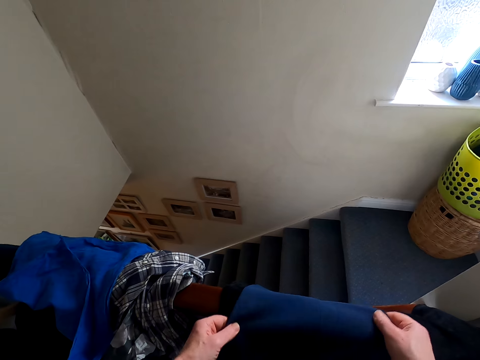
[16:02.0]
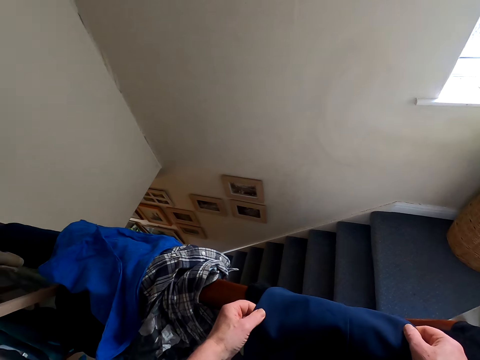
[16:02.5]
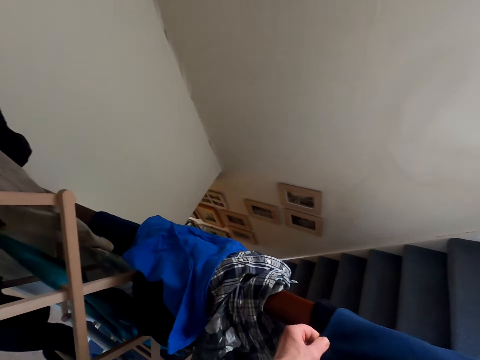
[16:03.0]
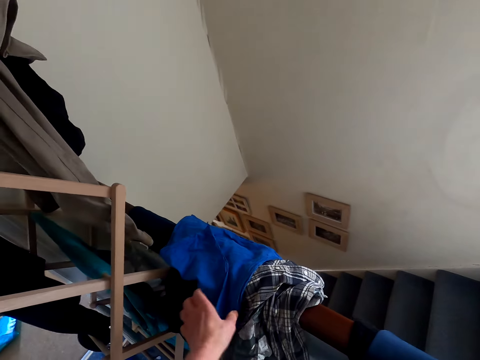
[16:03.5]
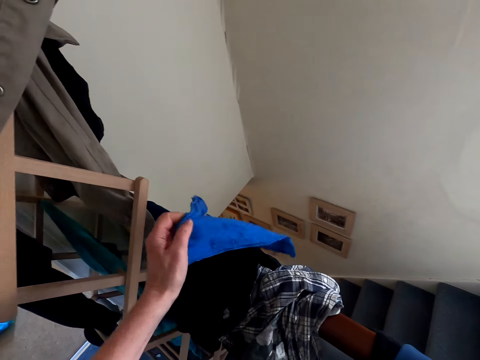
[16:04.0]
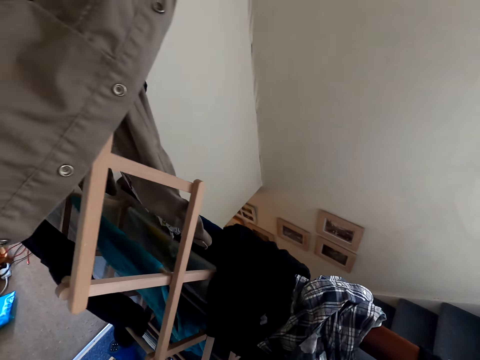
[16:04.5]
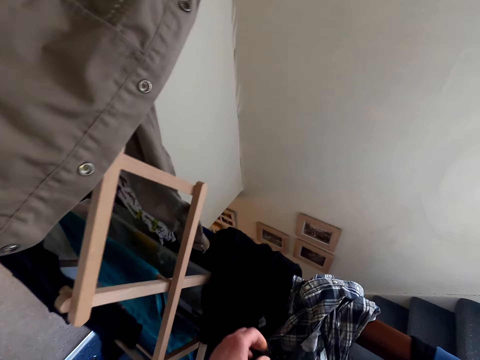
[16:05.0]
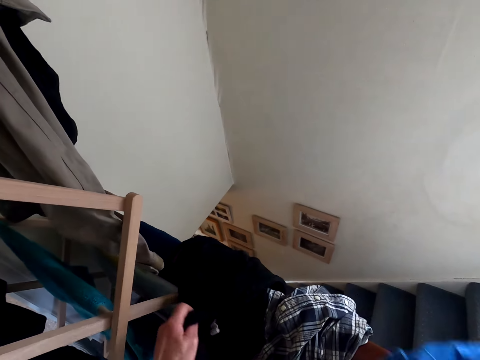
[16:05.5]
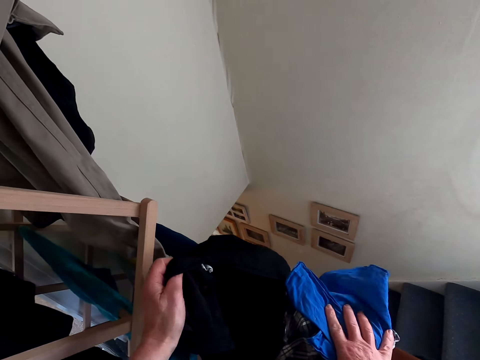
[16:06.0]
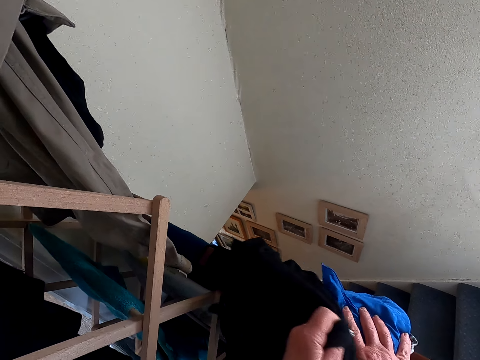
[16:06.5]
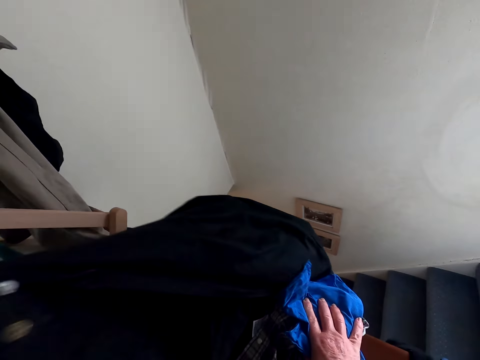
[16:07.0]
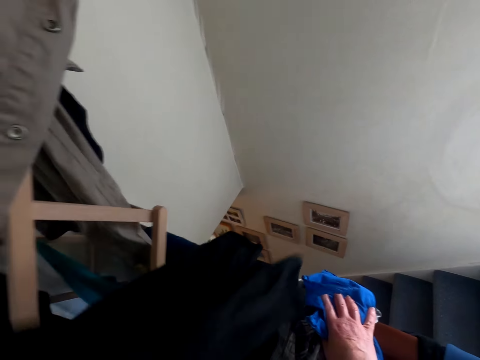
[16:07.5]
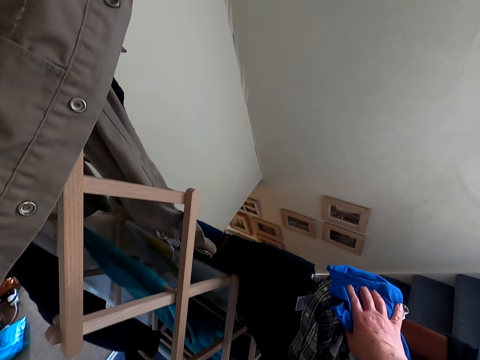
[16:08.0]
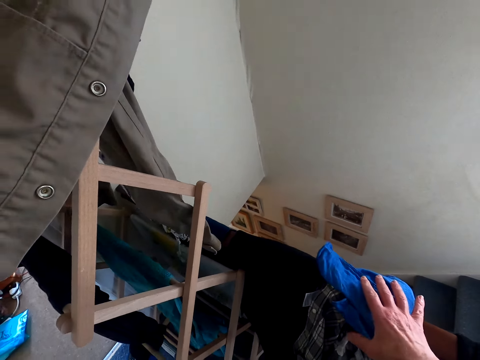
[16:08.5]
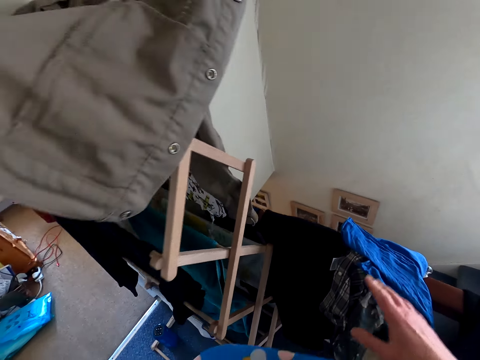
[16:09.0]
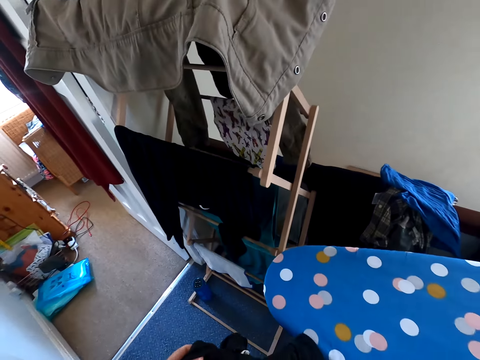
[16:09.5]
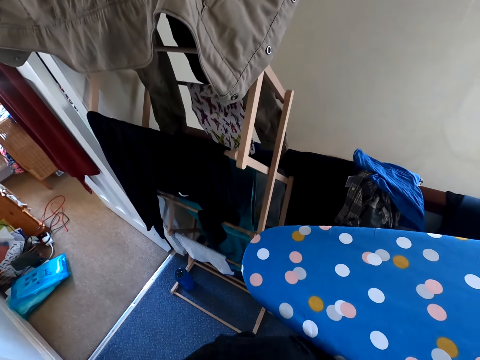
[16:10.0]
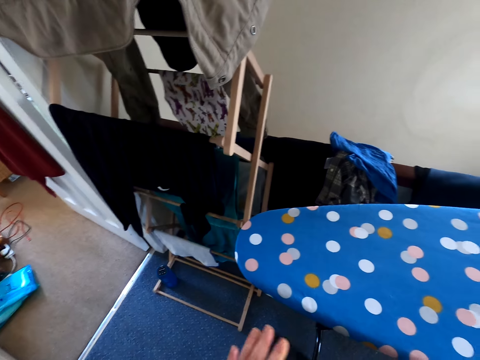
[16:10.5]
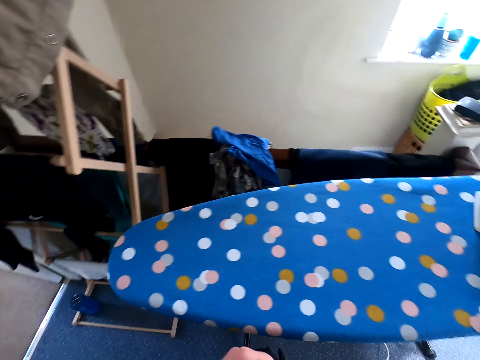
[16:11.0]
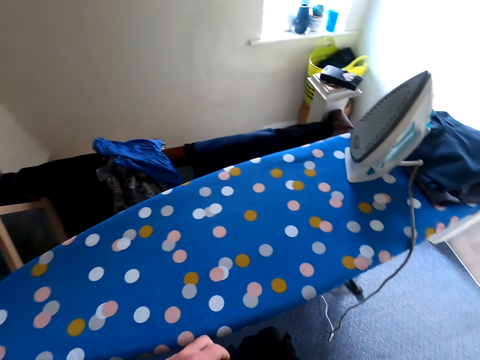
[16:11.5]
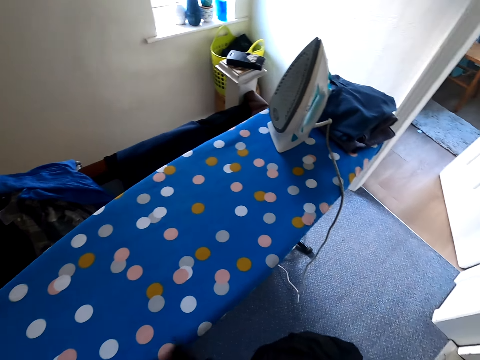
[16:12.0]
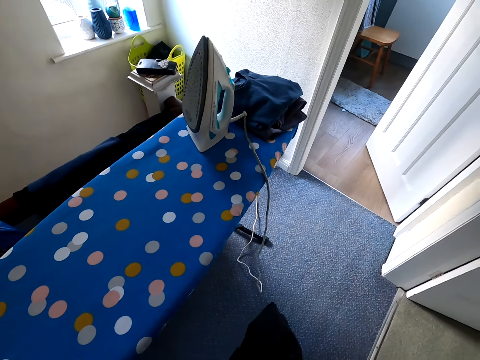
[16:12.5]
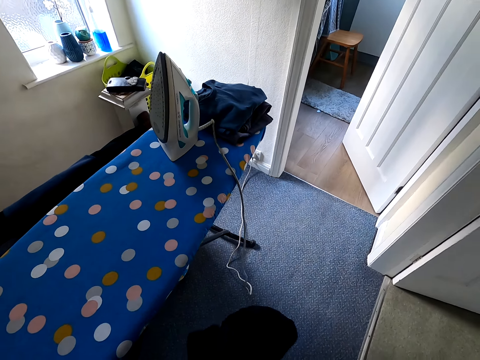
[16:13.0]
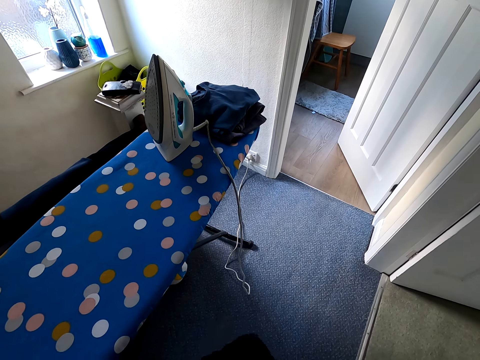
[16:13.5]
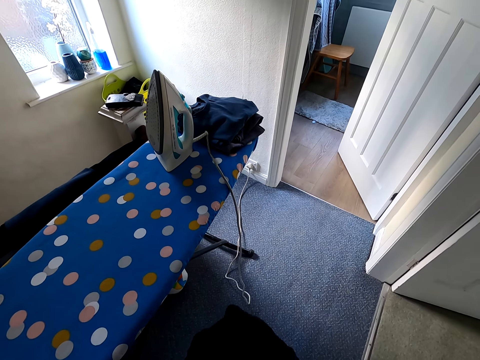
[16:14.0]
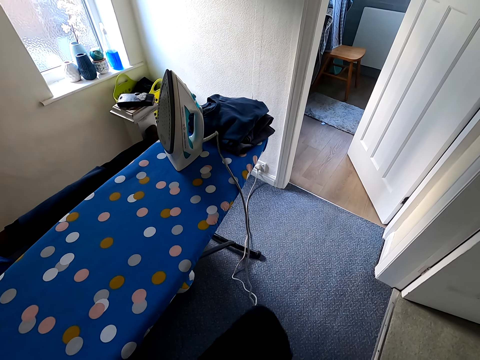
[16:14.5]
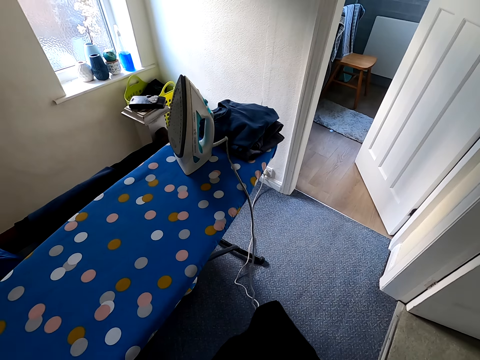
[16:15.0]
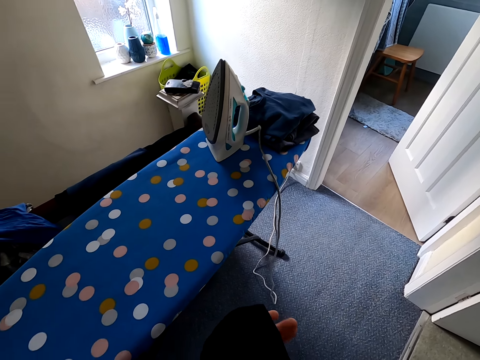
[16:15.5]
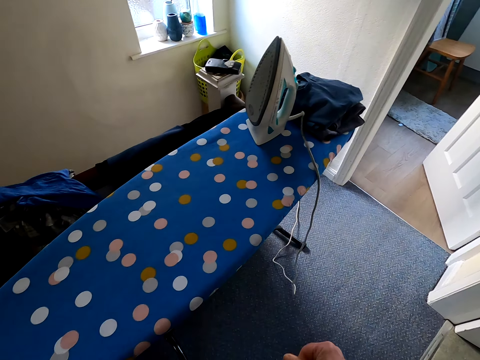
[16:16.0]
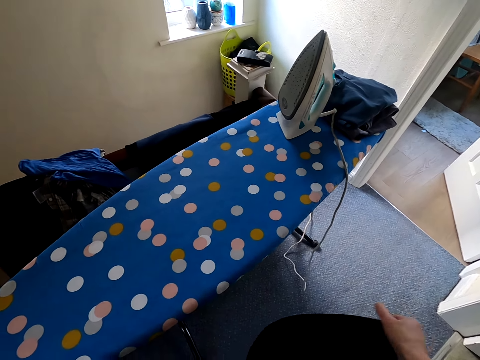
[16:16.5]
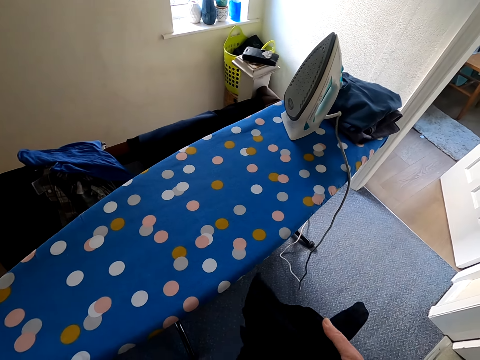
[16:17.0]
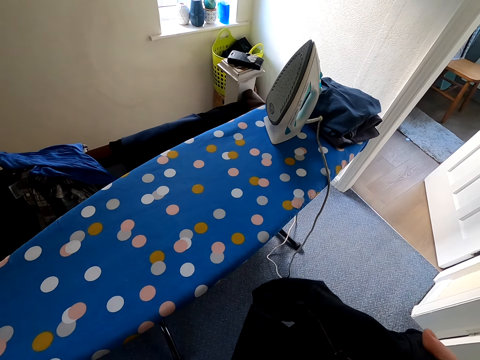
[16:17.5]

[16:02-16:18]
The camera wearer picks a cloth from the rail. They pick a trouser from the rail and touch the trouser. They take the cloth. They straighten the trouser. They move around the room. They touch the trouser.

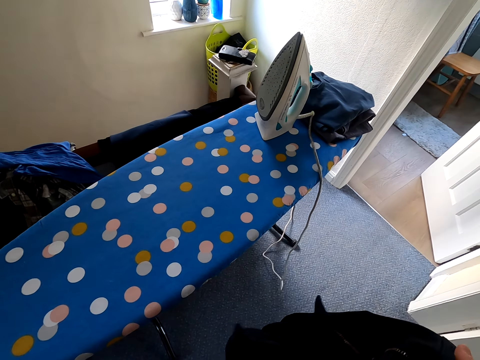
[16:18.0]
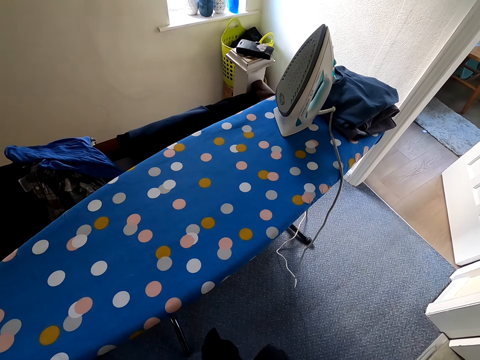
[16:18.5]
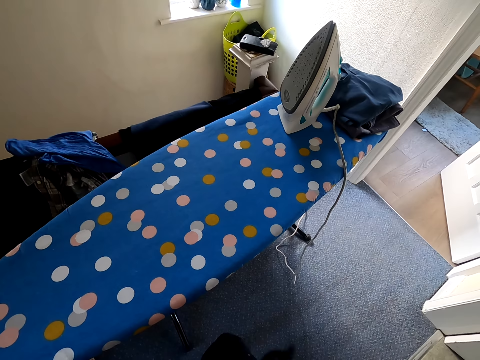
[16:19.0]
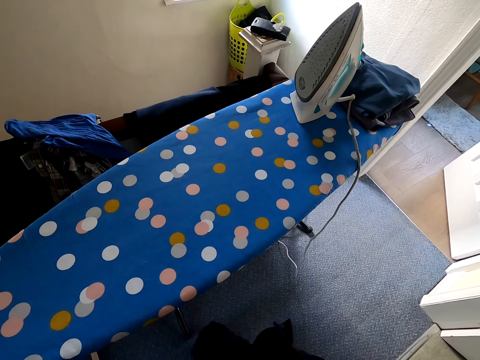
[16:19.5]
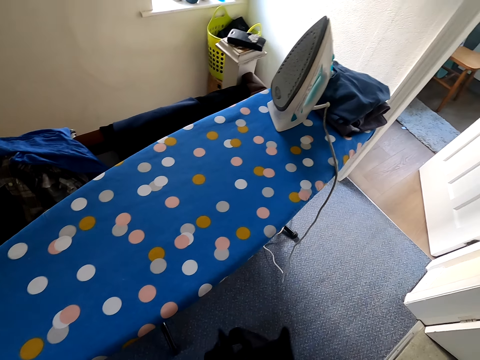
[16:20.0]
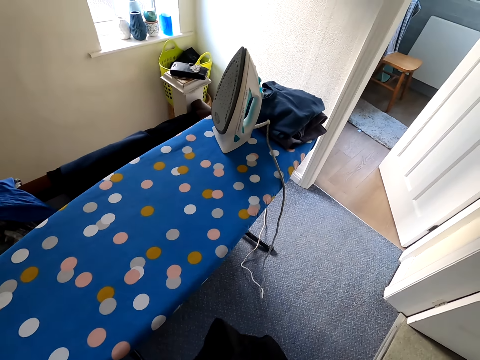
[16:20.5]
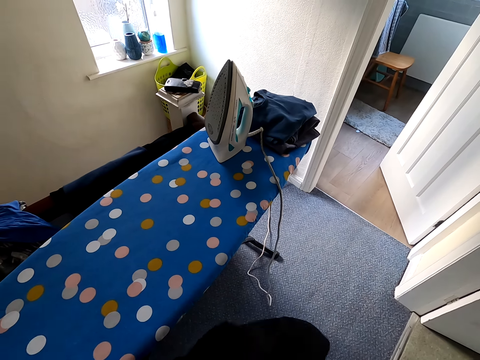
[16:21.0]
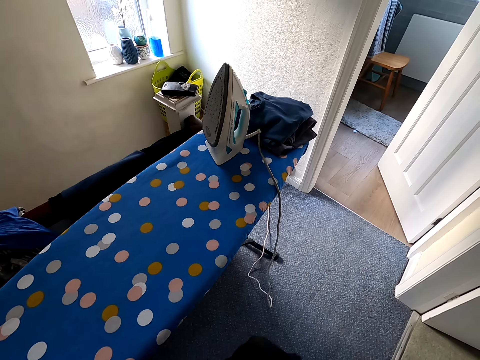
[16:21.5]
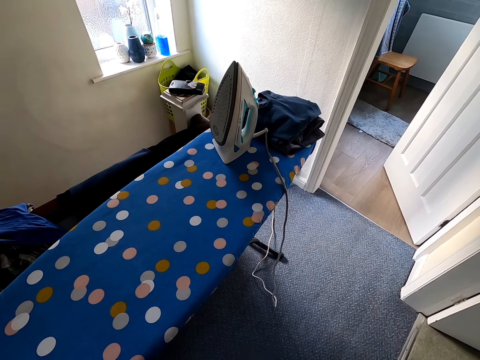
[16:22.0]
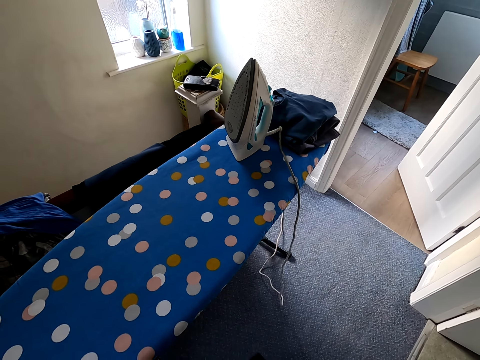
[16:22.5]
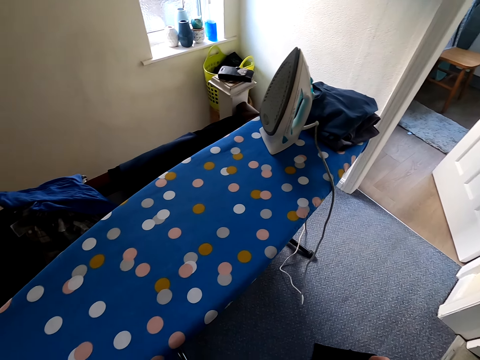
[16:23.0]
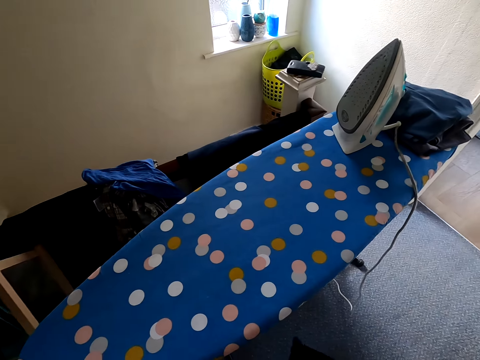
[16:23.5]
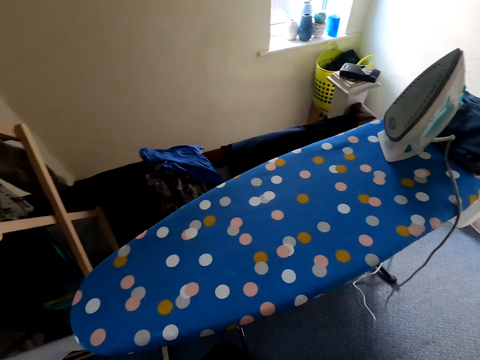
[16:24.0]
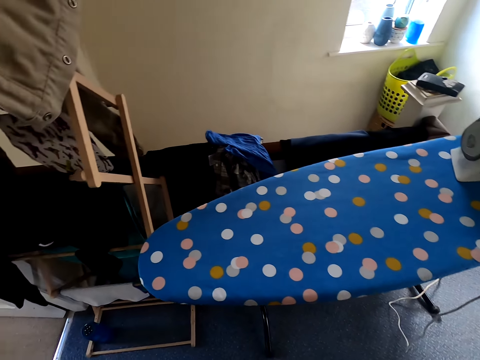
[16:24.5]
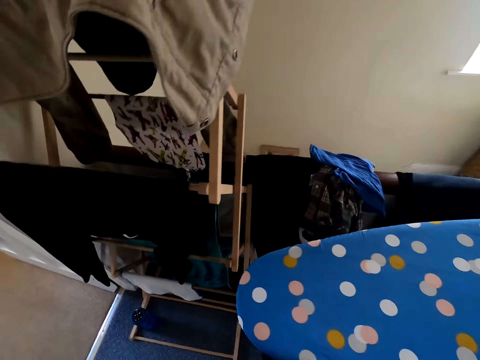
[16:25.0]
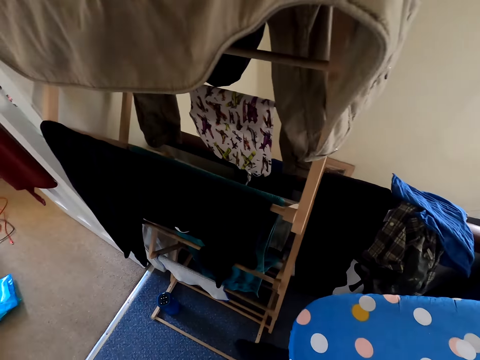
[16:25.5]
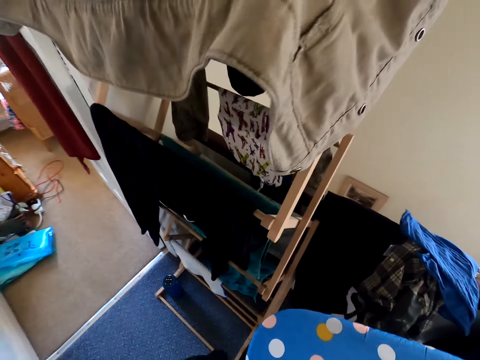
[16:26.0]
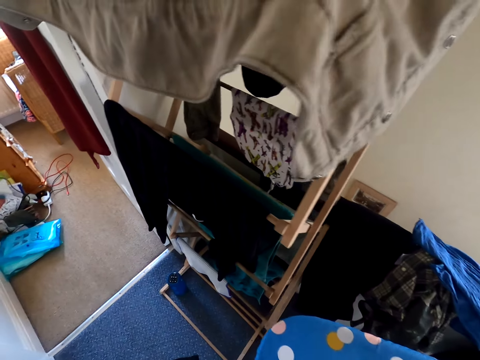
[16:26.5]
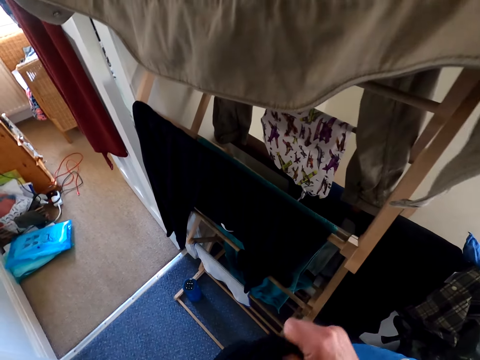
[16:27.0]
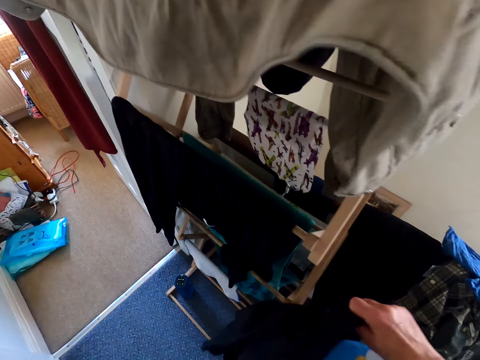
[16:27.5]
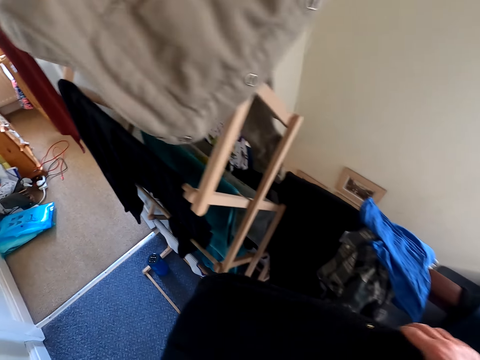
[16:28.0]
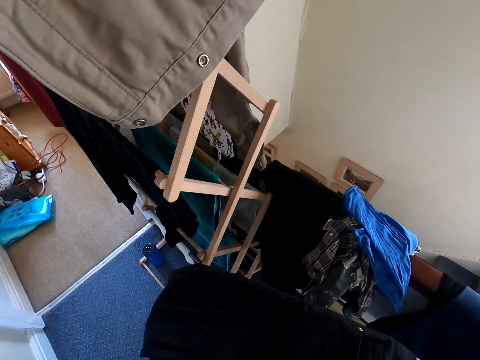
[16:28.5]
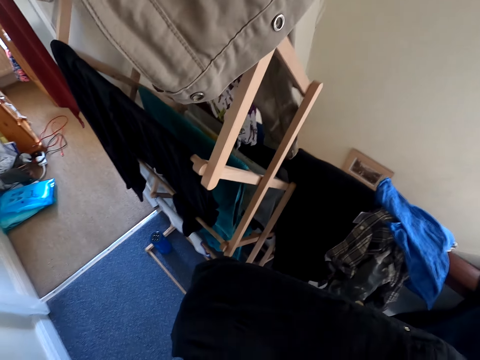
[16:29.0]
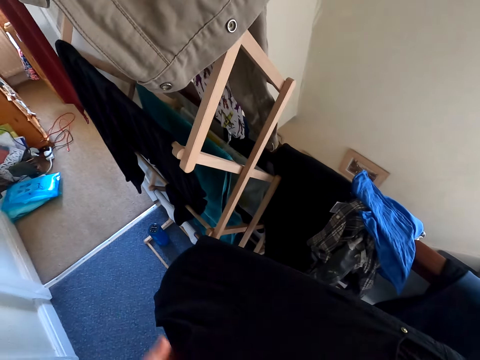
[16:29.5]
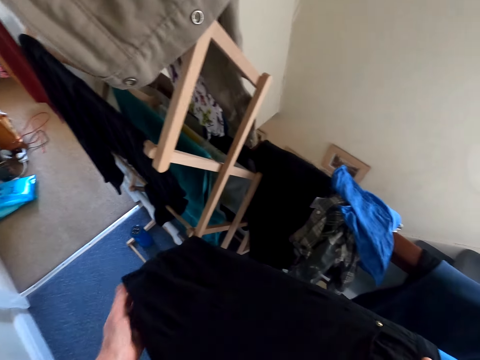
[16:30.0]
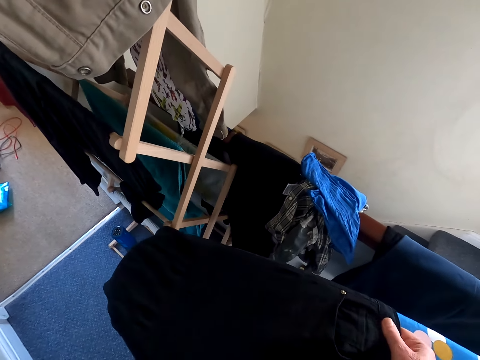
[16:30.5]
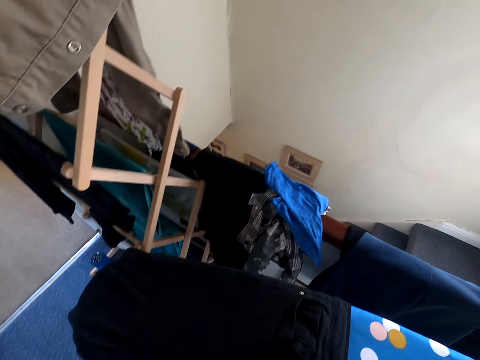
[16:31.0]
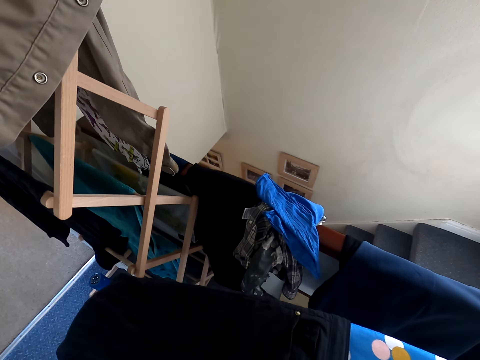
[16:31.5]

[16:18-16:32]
The camera wearer moves around the room. They put the trouser on the ironing table.
